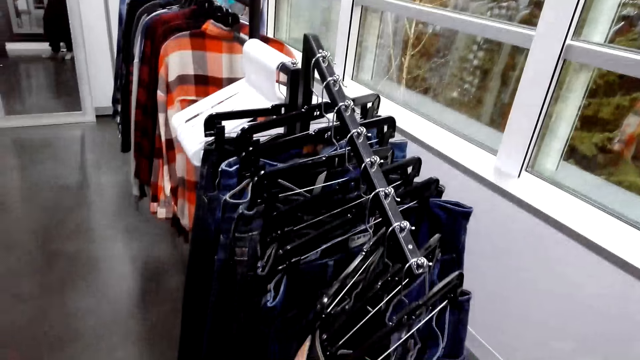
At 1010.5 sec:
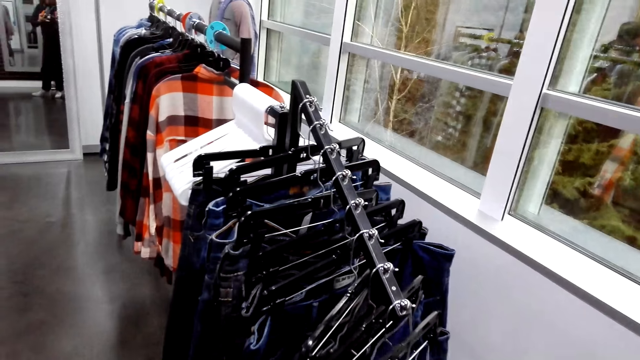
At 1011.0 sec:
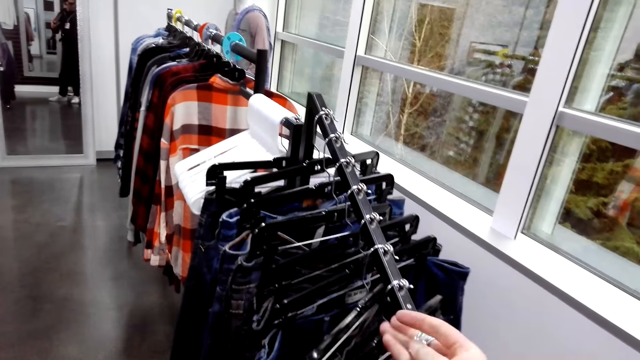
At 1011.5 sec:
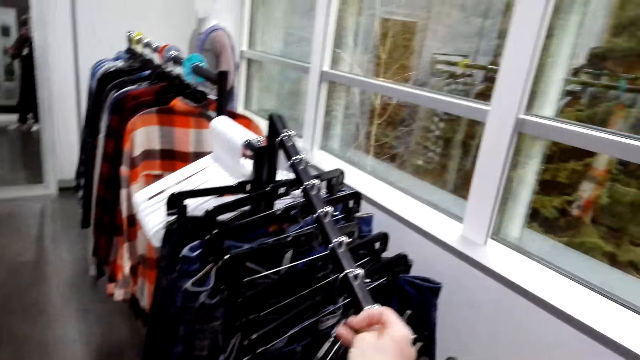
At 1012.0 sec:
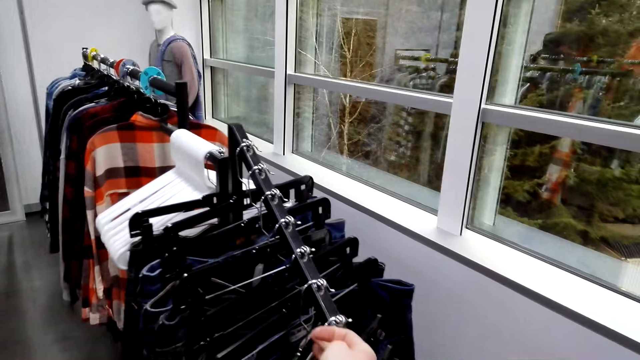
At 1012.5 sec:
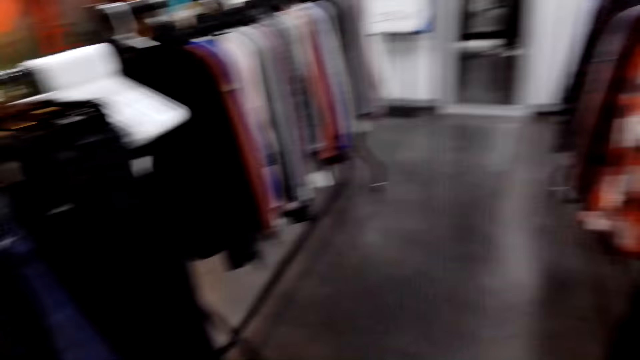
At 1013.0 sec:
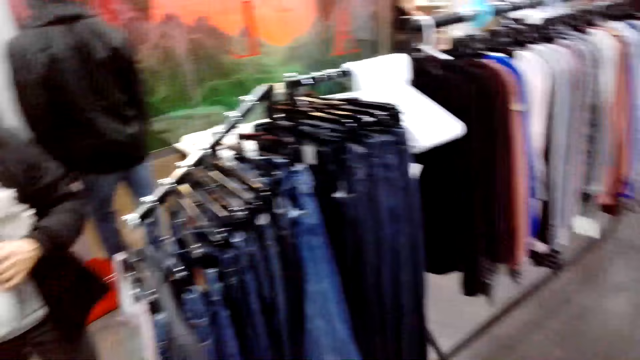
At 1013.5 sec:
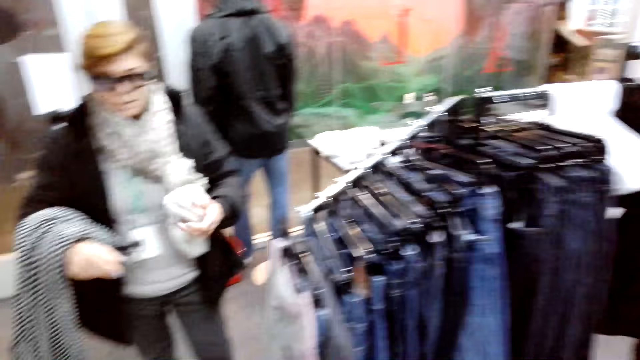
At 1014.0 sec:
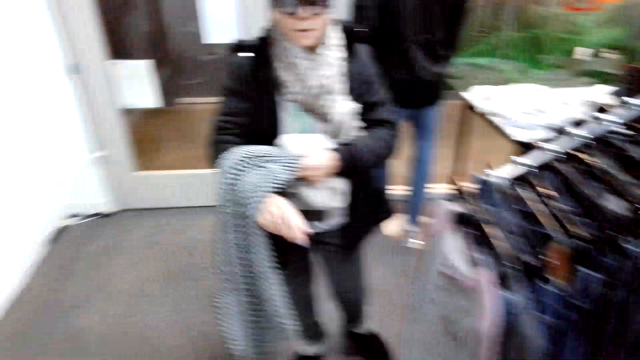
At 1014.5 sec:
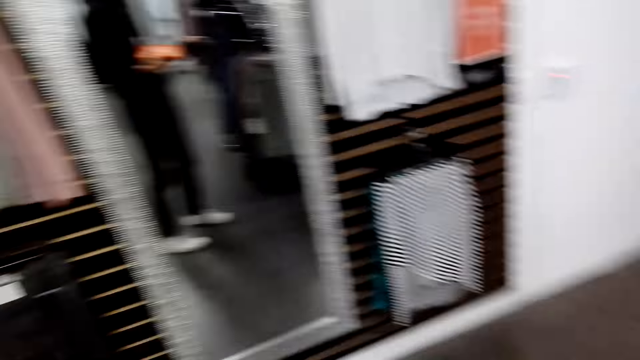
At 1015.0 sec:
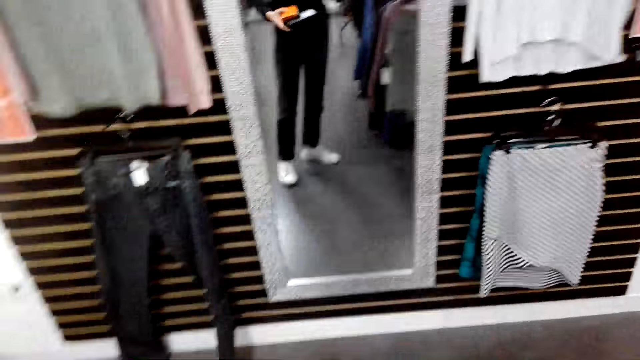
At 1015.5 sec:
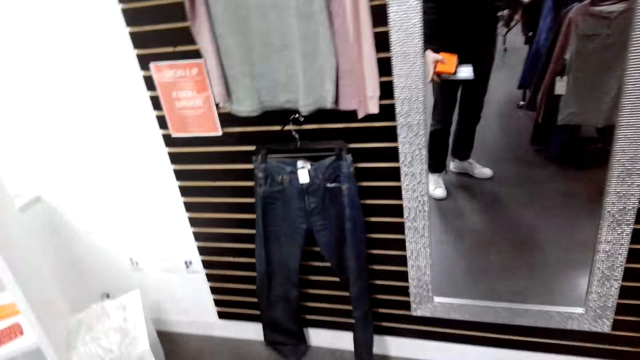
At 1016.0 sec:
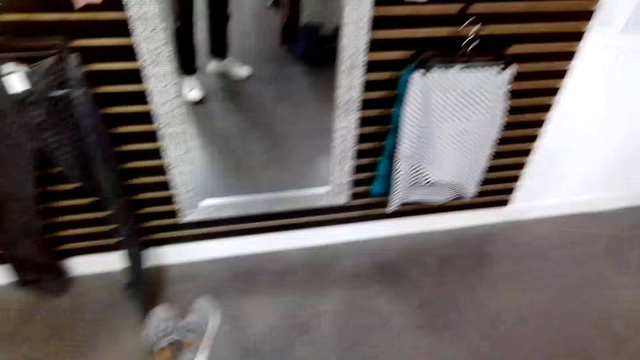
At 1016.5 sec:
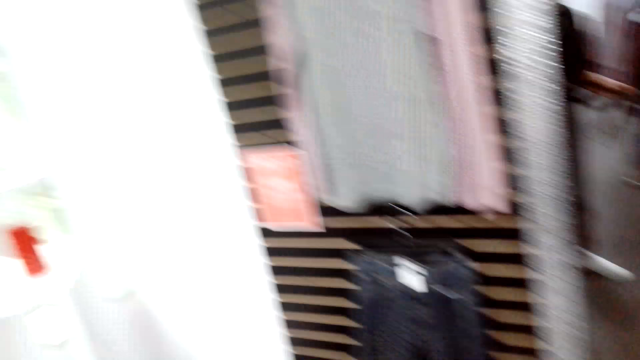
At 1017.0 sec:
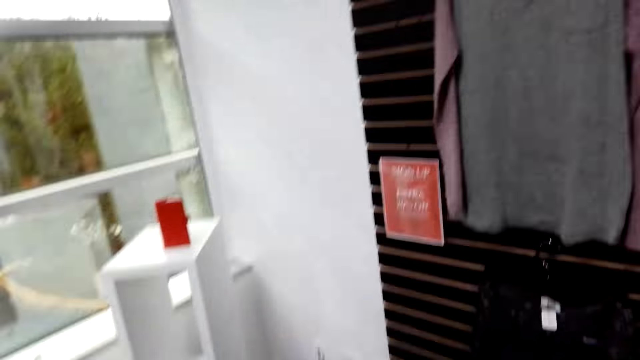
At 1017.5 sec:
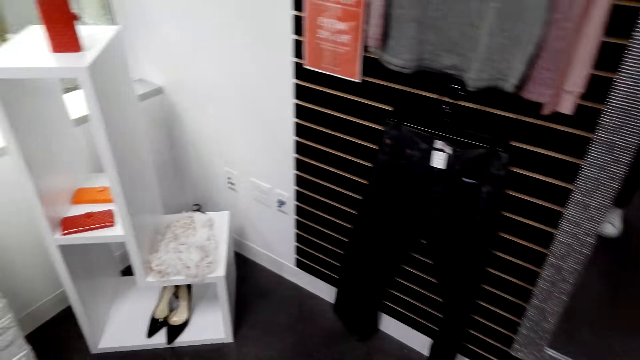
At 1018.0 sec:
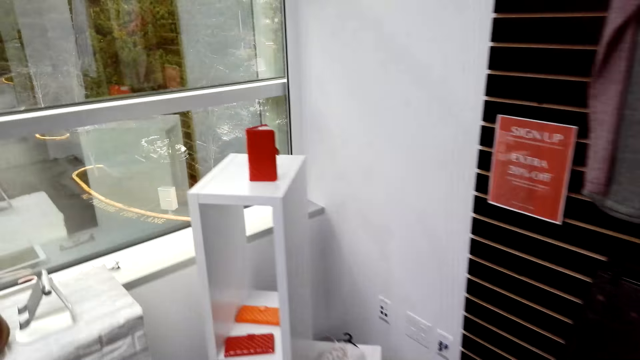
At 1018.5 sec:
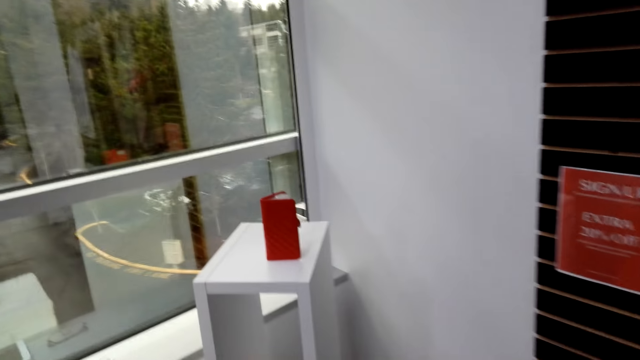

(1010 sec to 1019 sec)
The camera wearer puts a belt on a hanger. They look around.

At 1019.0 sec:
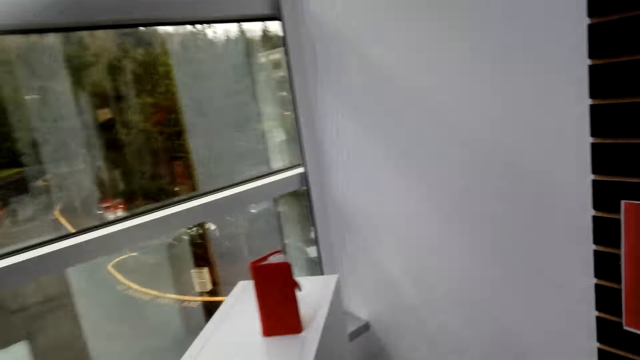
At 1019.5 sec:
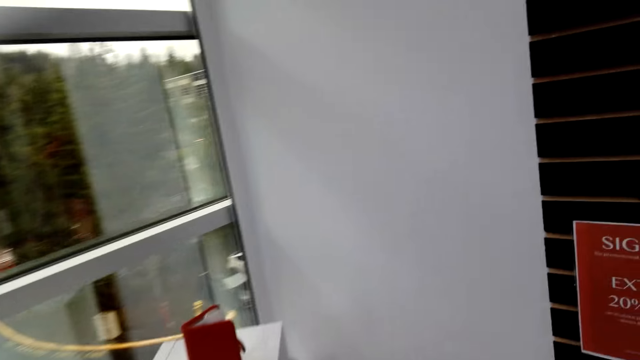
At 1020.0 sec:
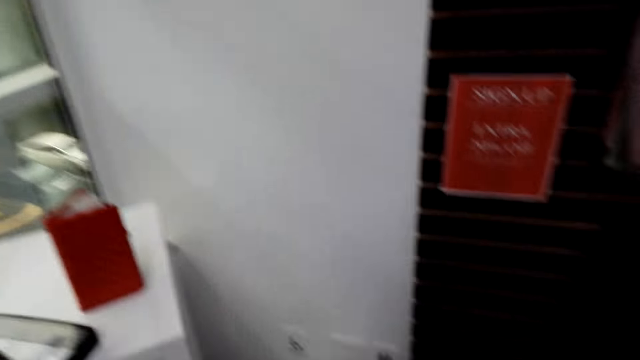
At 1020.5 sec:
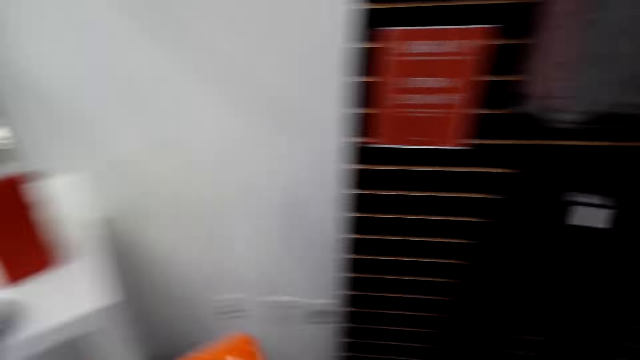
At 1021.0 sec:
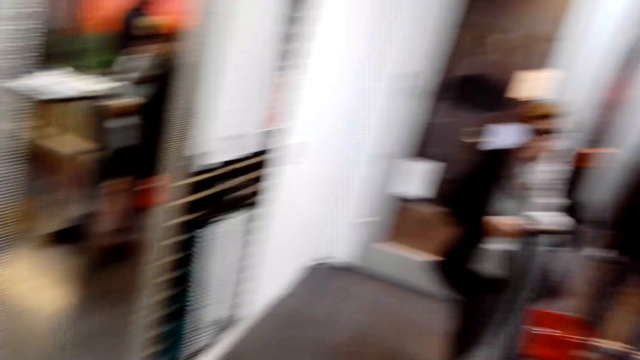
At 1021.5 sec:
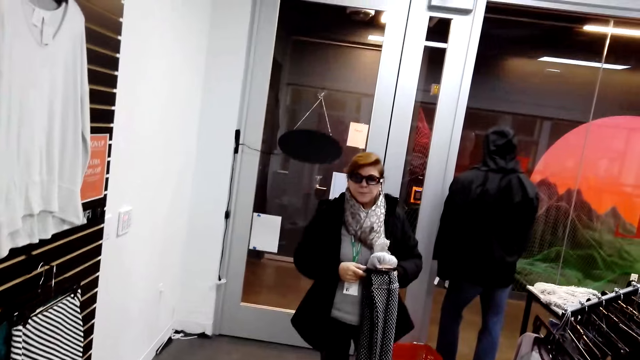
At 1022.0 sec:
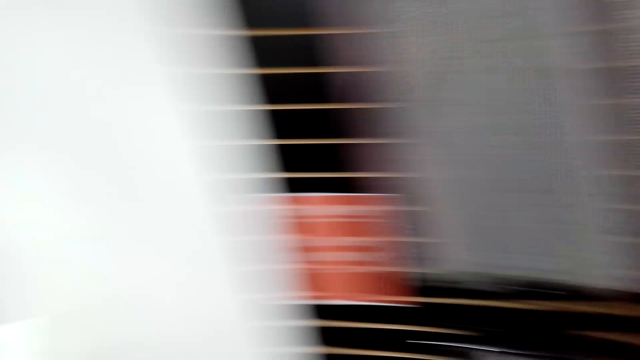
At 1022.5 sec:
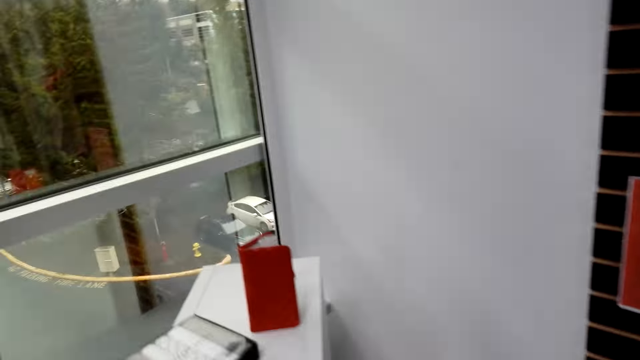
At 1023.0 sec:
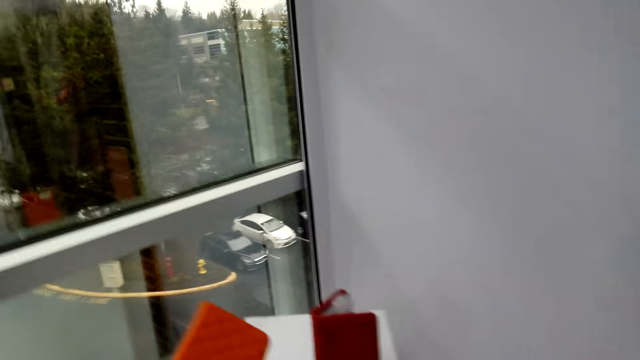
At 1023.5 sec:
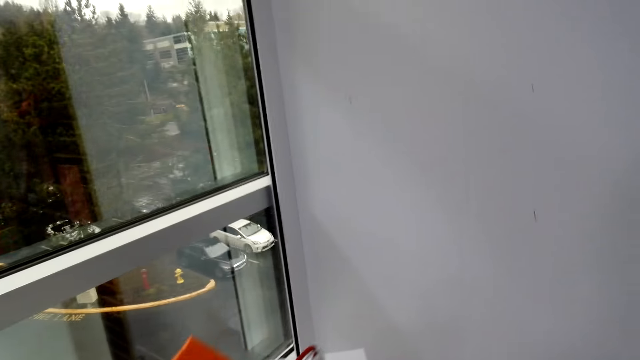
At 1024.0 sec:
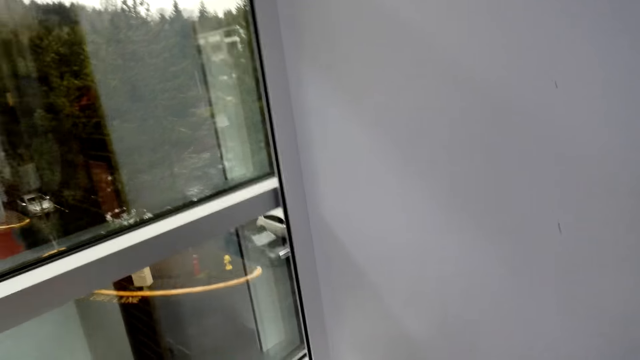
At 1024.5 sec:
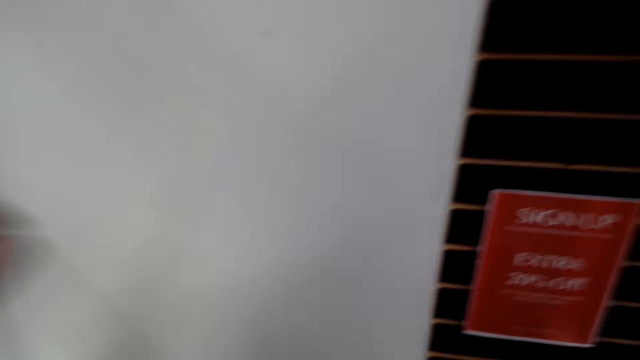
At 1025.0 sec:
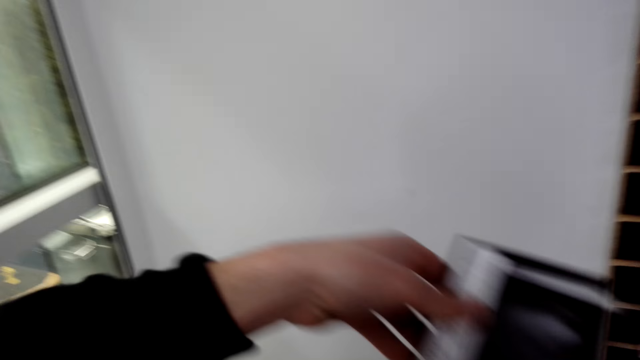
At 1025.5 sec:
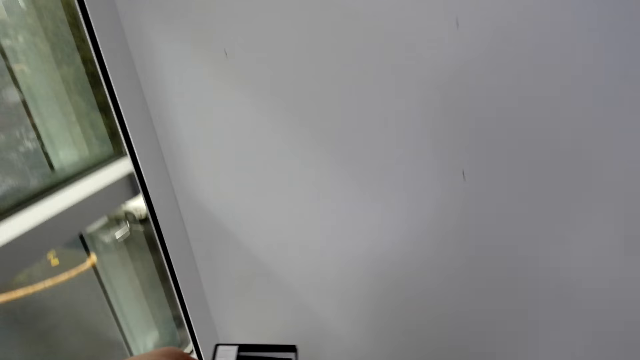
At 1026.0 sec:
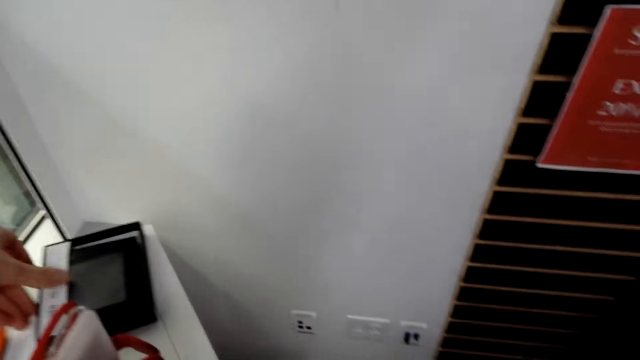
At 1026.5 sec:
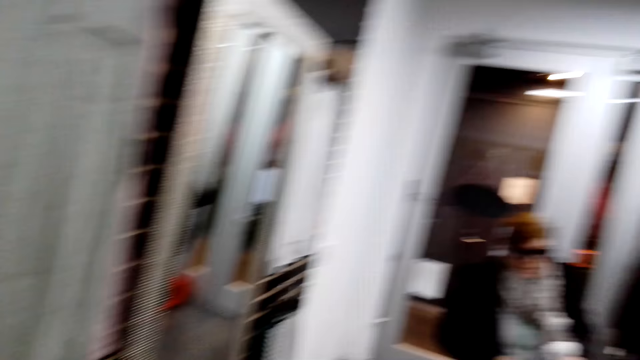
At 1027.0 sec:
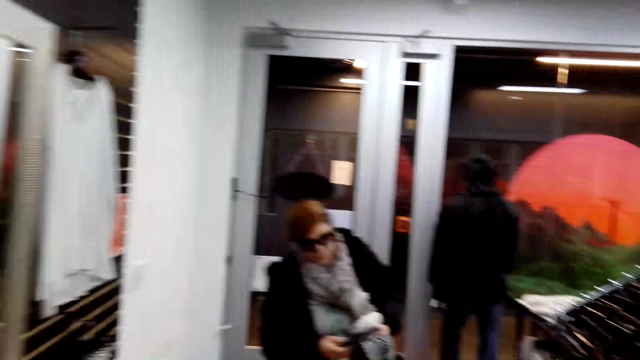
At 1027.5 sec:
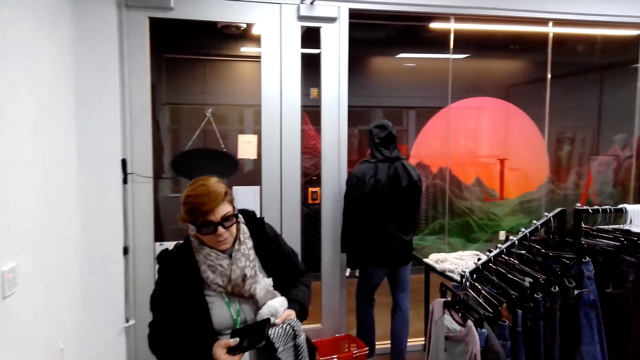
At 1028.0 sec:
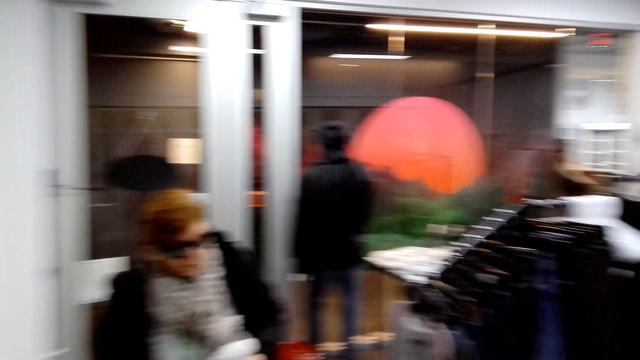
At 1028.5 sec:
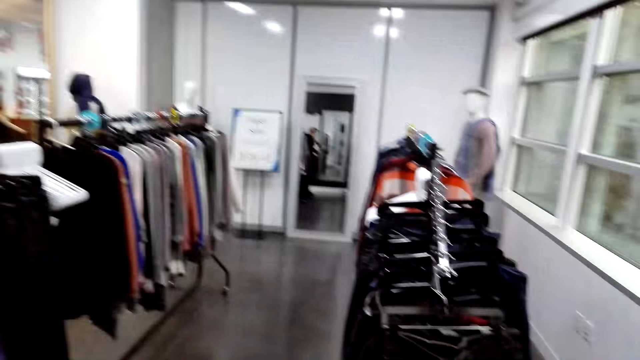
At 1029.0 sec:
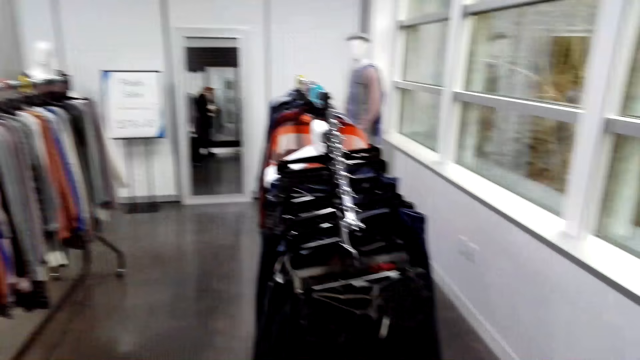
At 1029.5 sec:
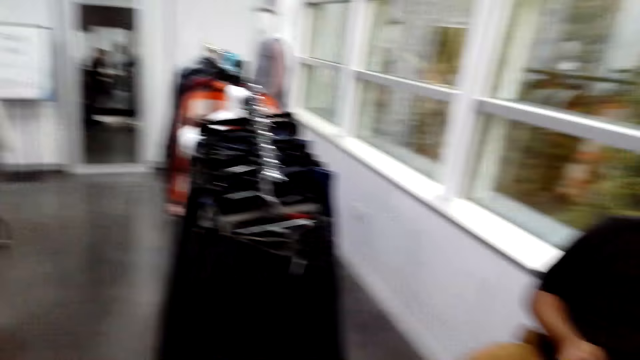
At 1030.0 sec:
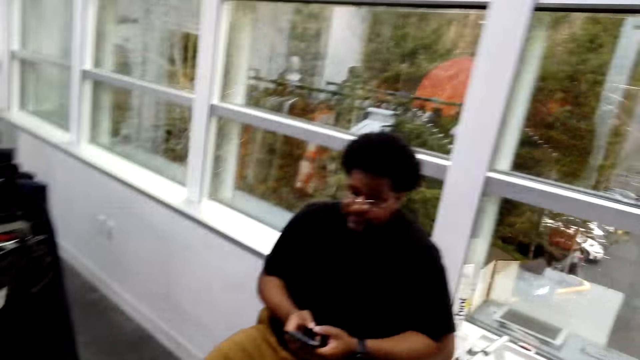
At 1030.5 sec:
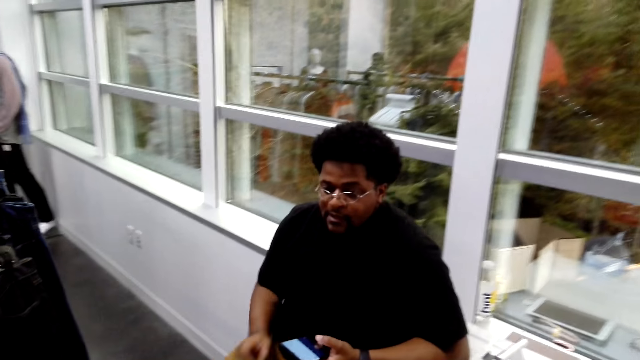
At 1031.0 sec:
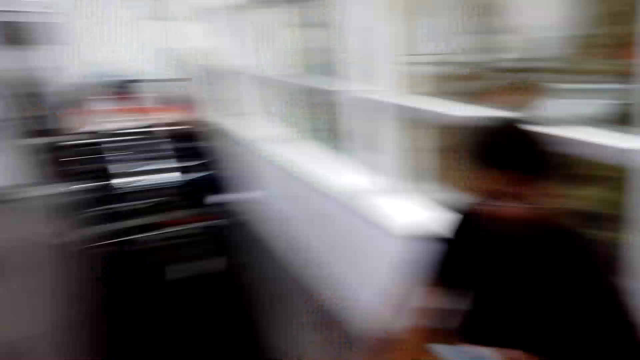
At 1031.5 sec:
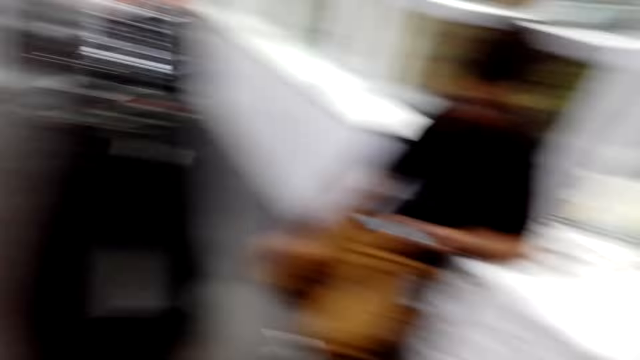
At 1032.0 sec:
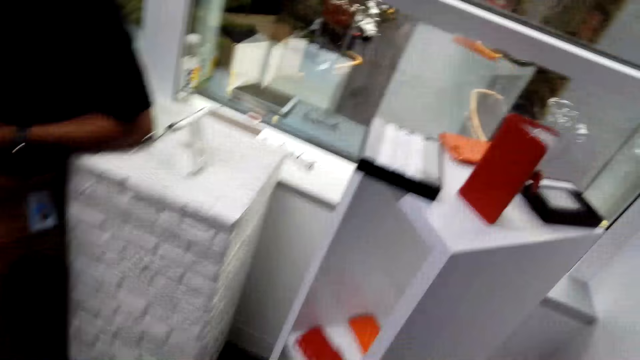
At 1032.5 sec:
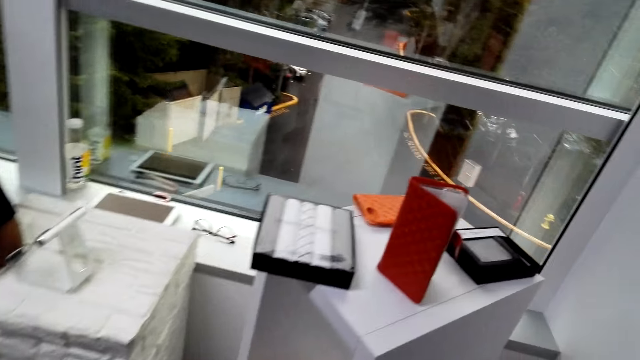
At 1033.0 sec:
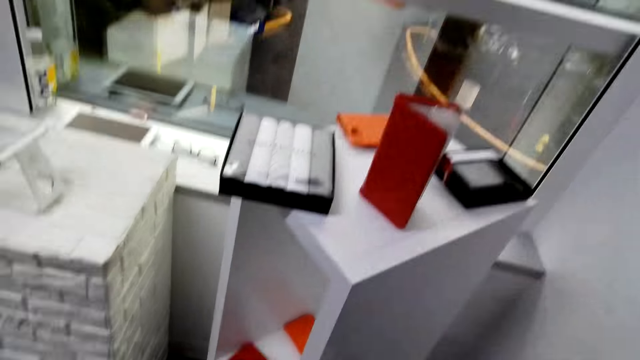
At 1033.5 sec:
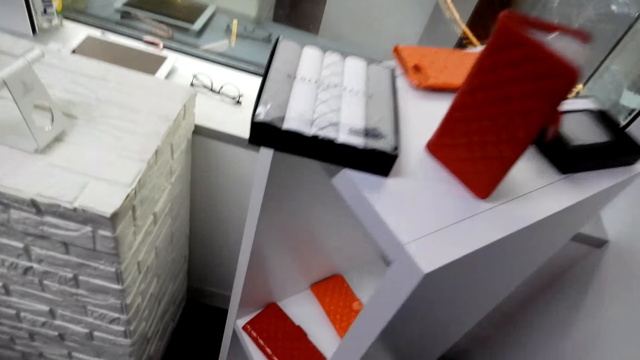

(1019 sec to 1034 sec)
The camera wearer puts a handkerchief box or box of vest on the stand. They look around. They place a phone cover or pouch on the stand. They put a wallet box on the stand. They look around. A man converses with a person.
